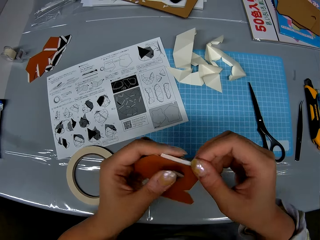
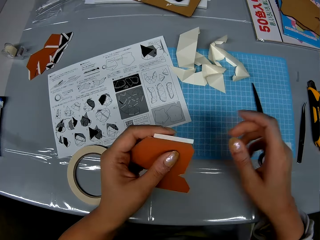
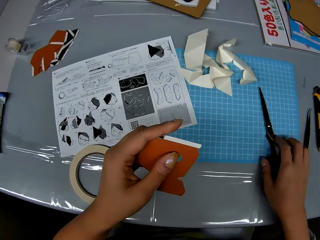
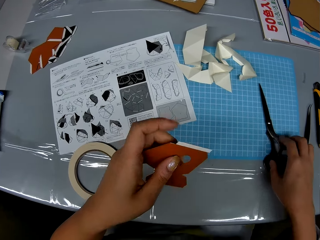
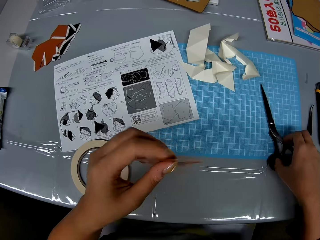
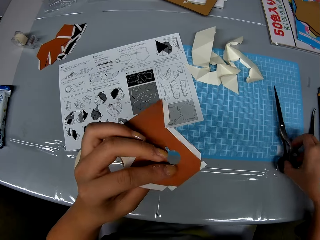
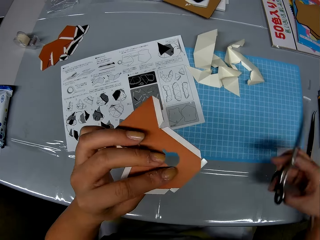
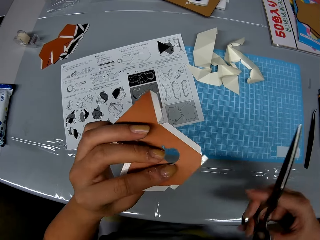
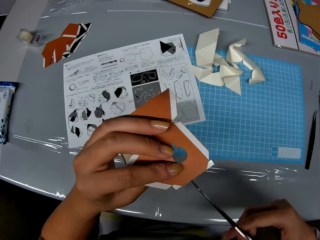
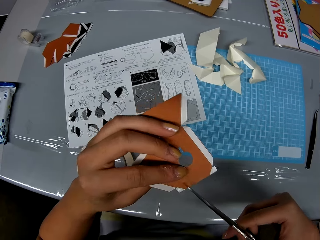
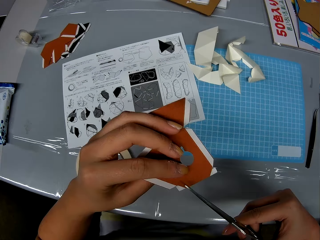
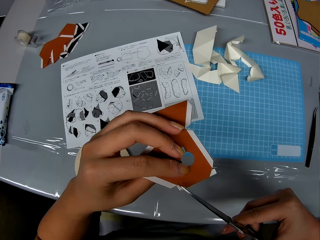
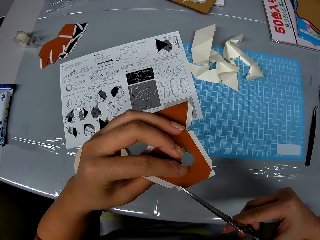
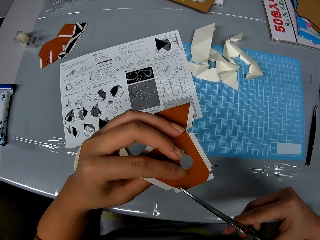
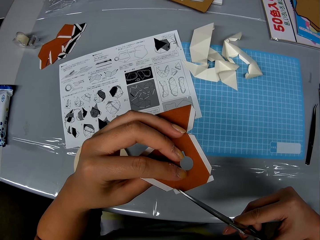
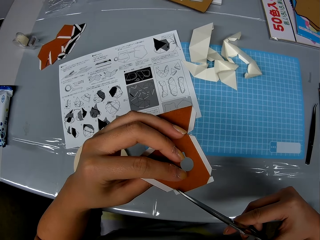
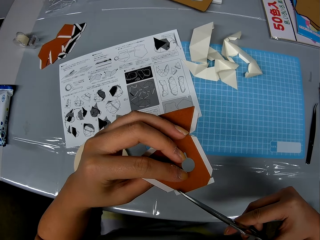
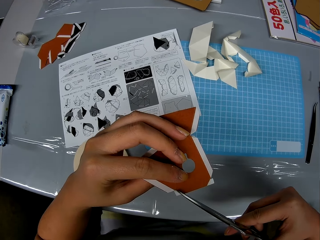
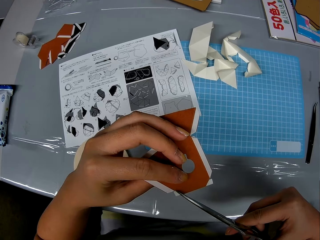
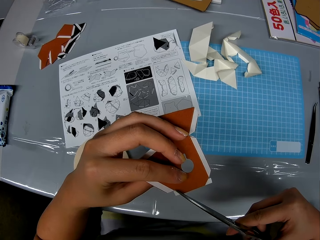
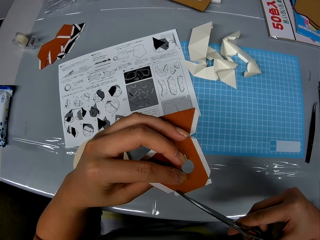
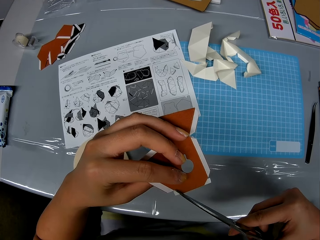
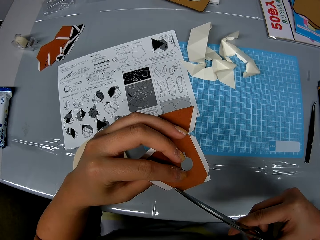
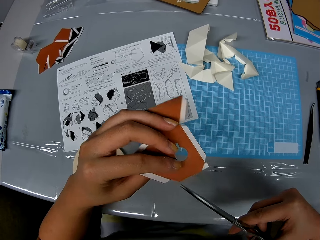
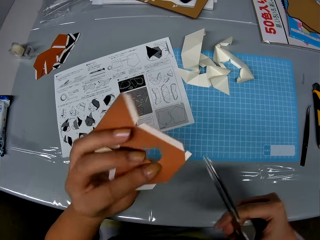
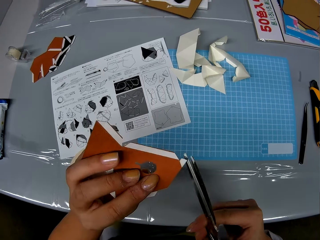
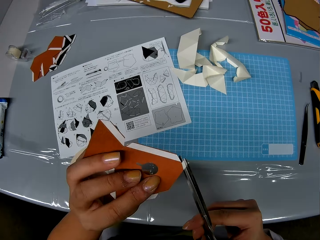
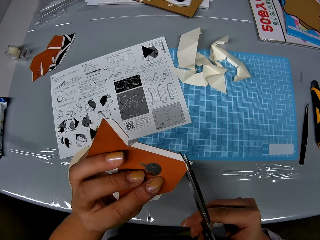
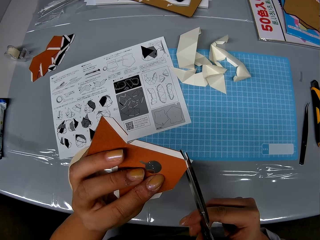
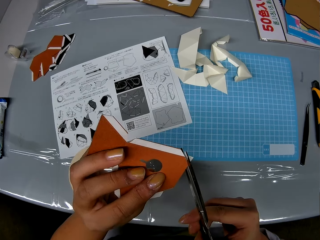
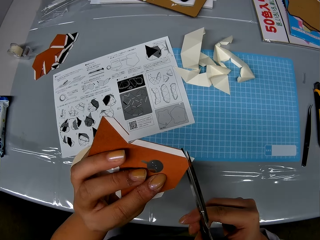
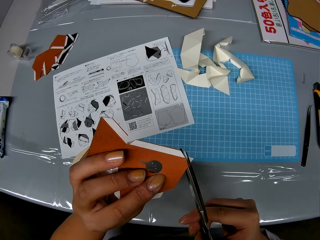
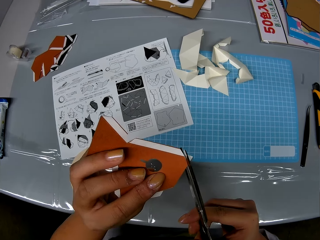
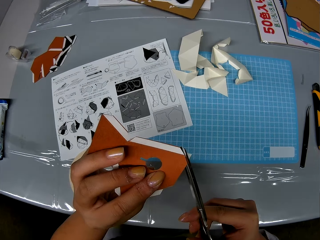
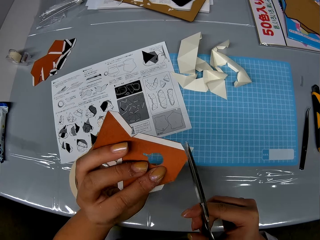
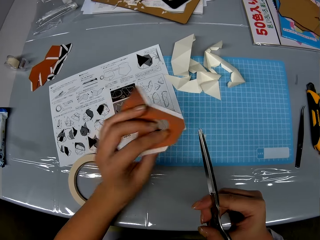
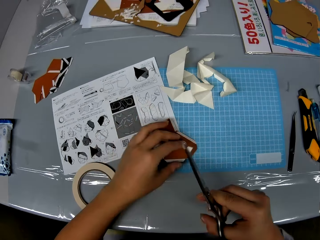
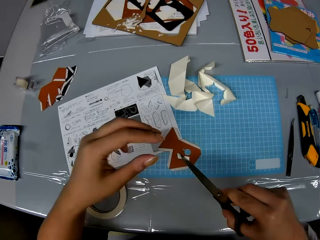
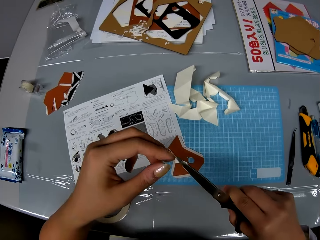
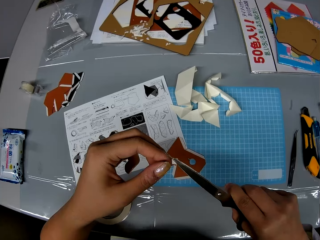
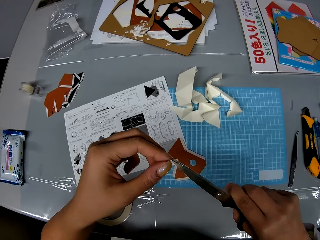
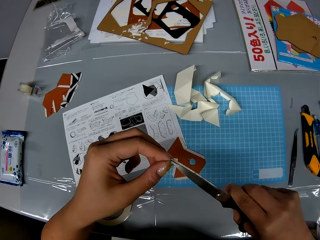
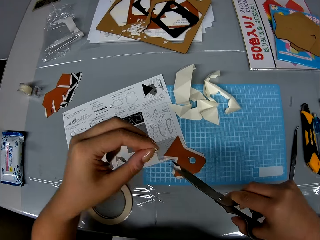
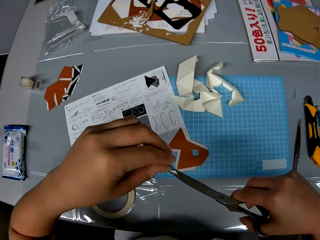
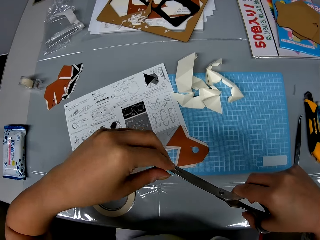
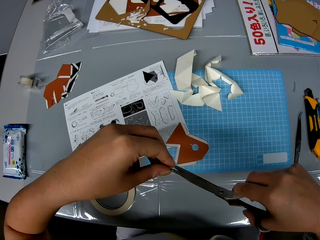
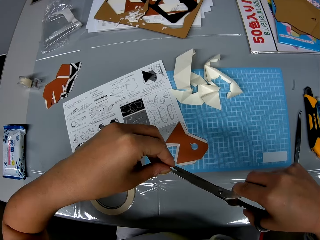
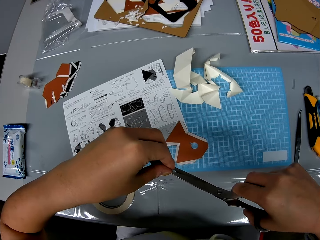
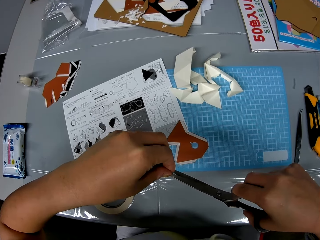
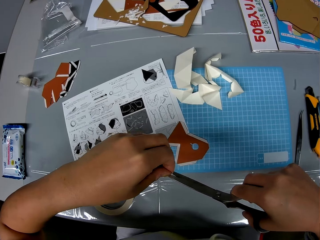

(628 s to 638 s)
The camera wearer picks up scissors from the table. They turn the piece of paper or craft. They cut the tape on the piece of craft with the scissors. They drop the piece of craft on the table. They drop the tape remnants on the table. They remove the tape from the scissors.

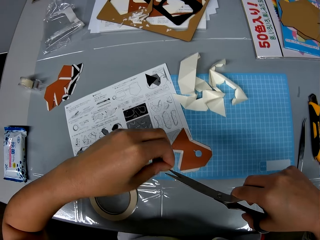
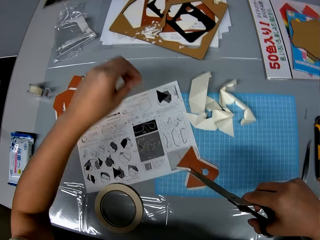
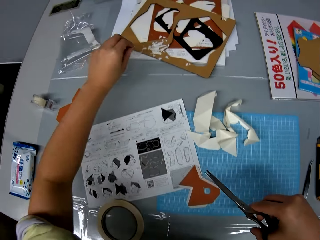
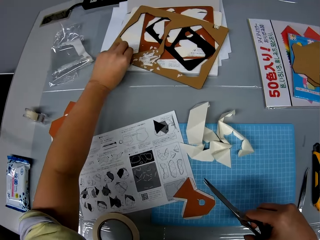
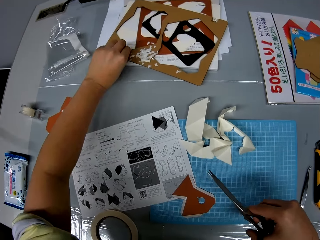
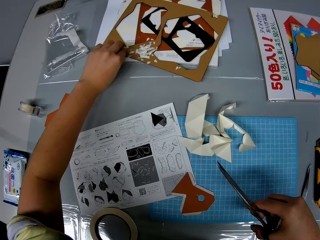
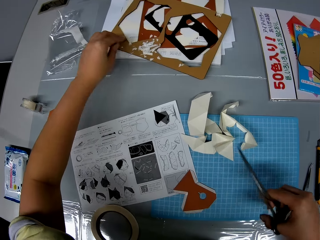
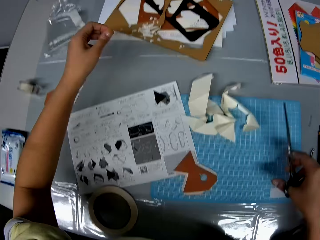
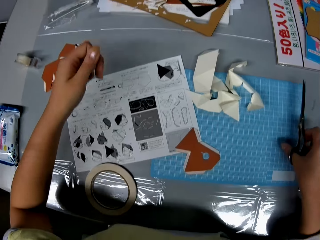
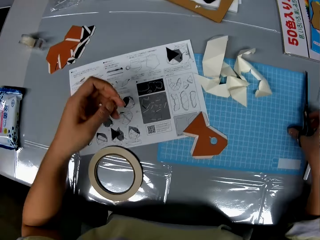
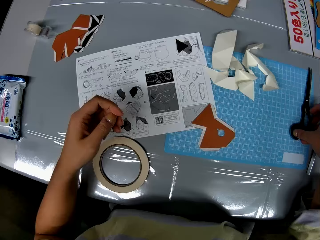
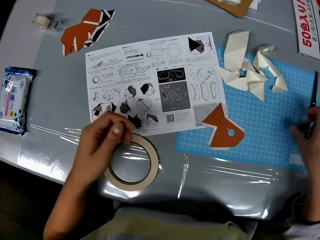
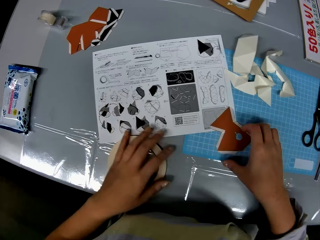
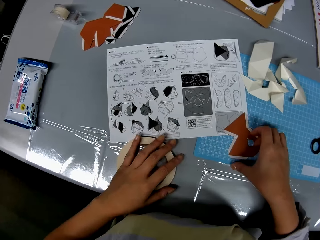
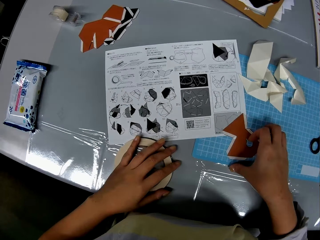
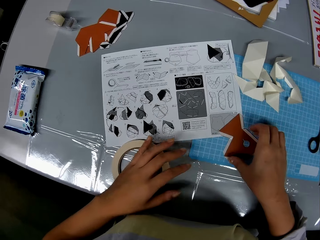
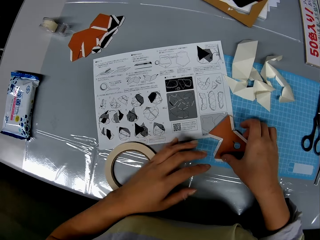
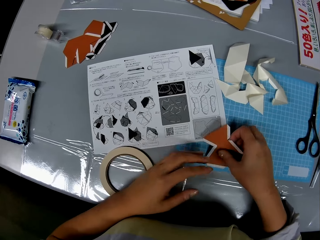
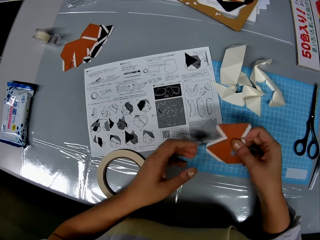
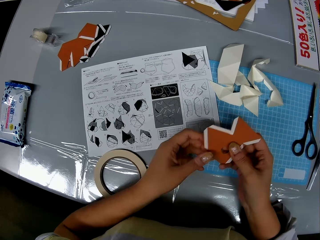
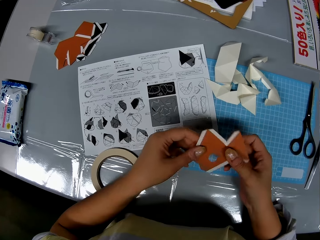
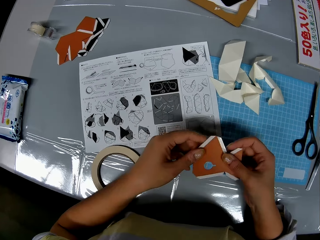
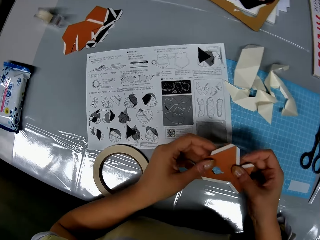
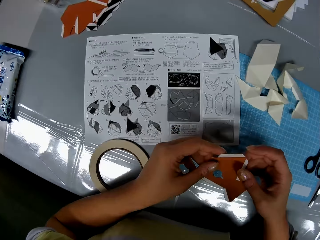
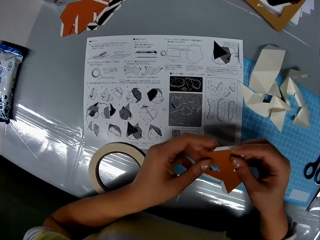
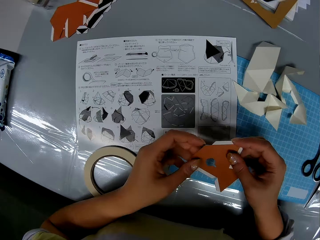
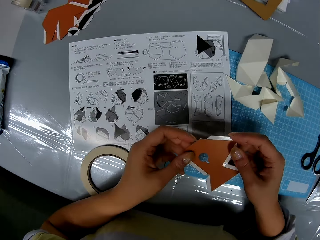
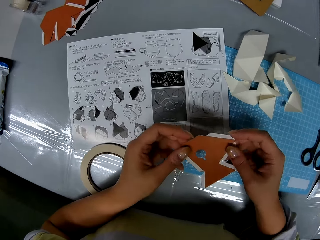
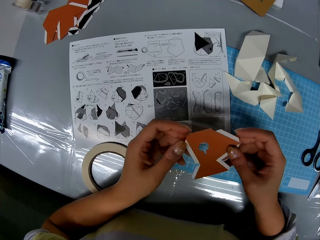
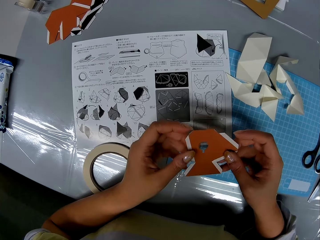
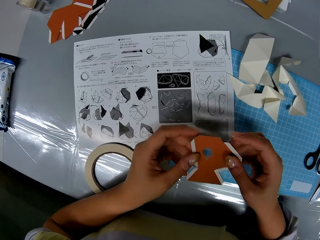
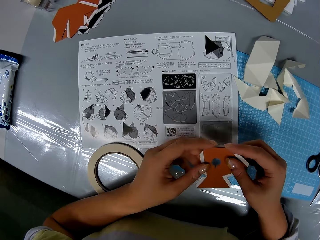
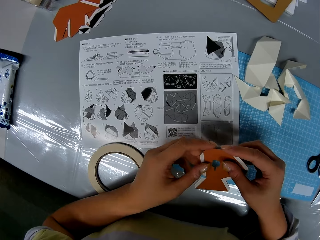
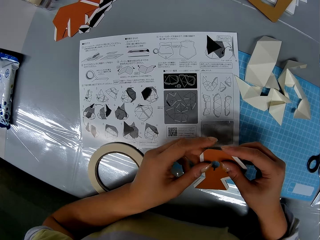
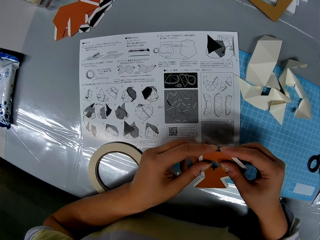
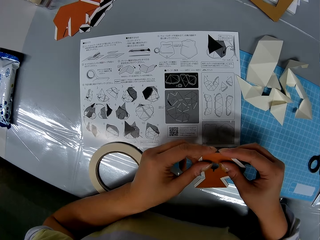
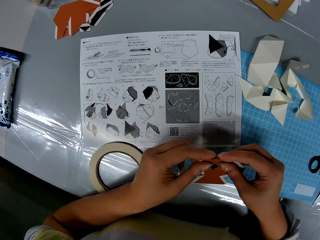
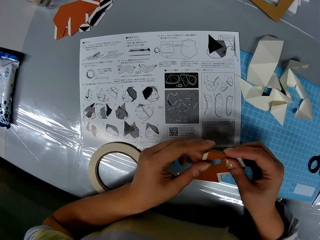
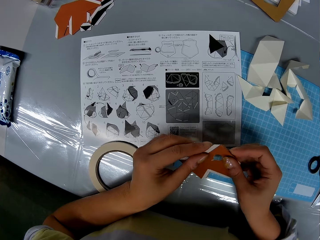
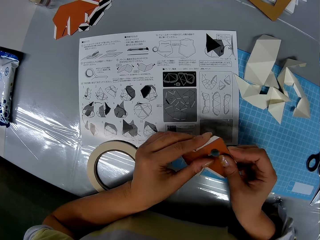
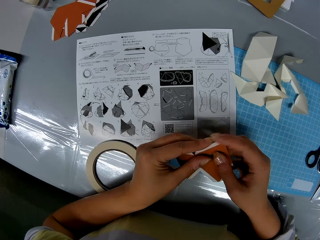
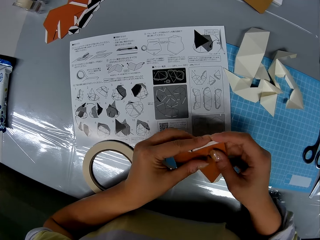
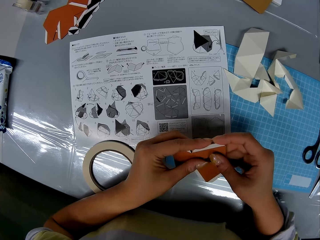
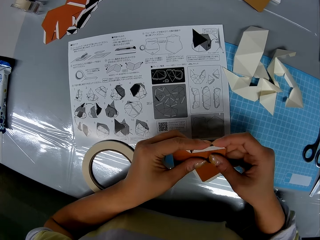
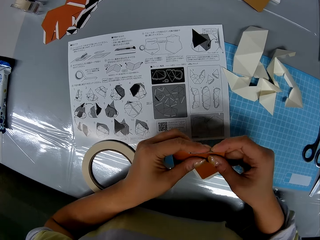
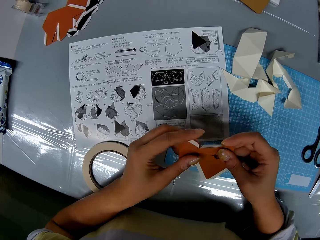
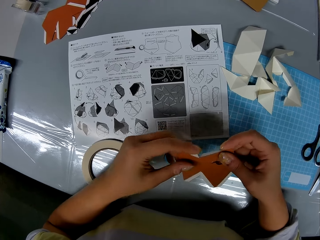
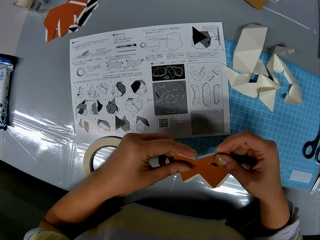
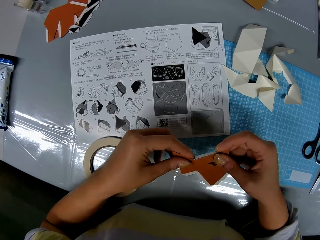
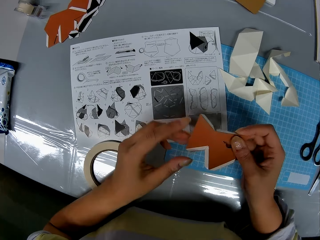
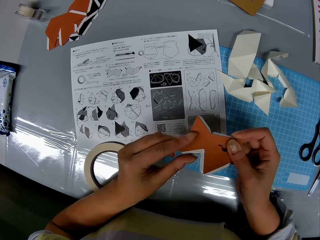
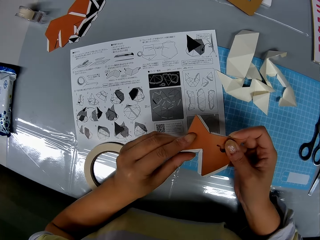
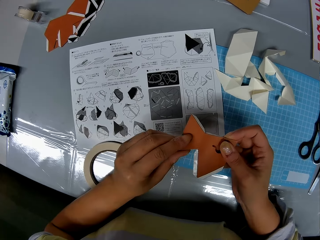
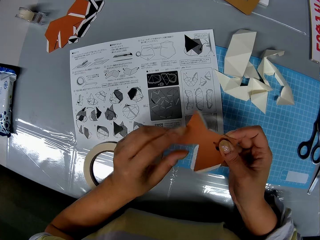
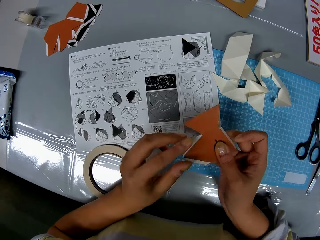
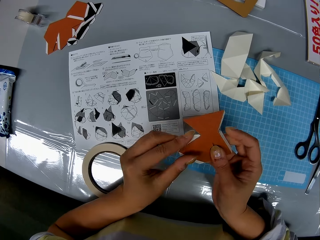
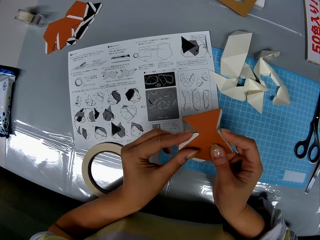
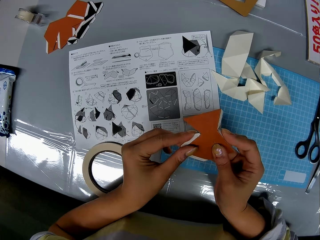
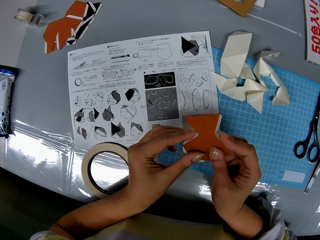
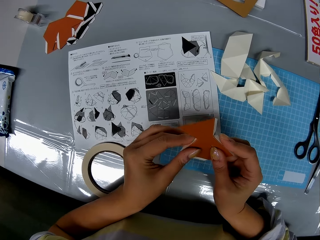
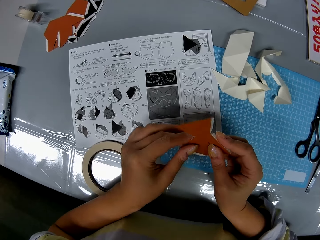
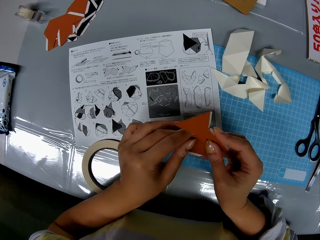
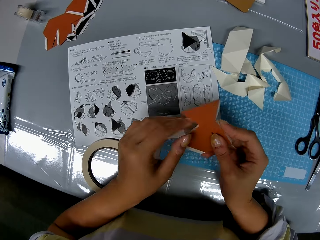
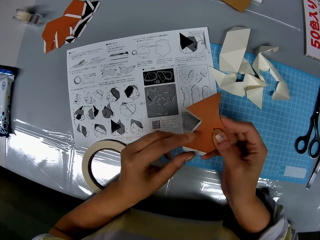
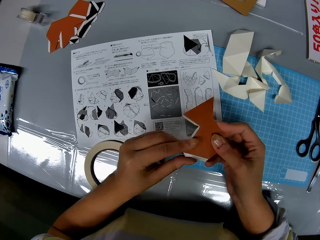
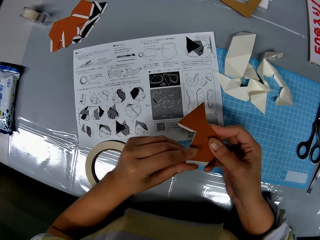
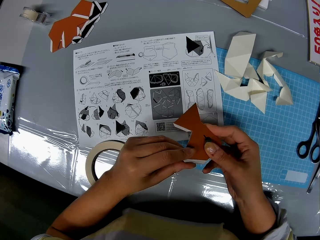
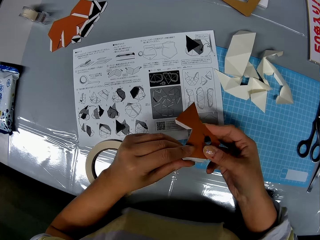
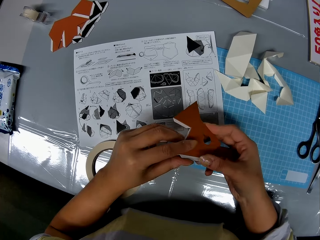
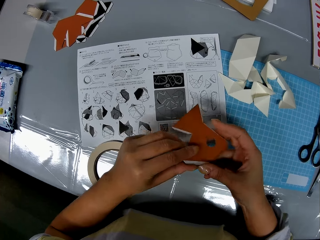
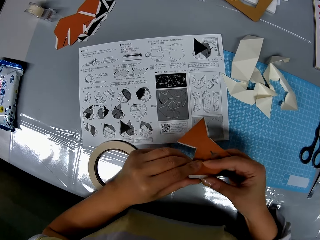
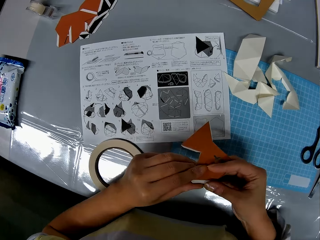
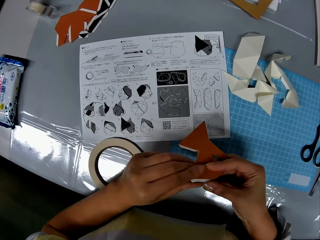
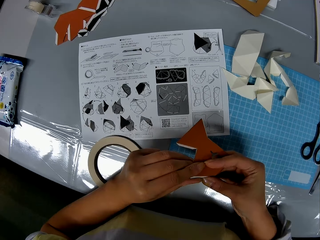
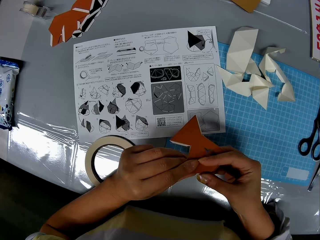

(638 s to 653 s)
The camera wearer puts the tape away. They drop the scissors on the table. They pick up the piece of craft or paper from the table. They turn the piece of paper. They fold the tape on the piece of craft.
